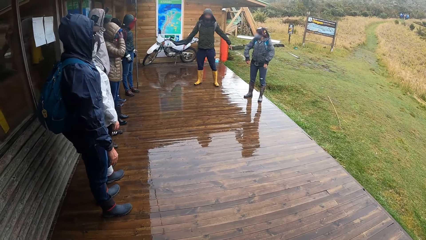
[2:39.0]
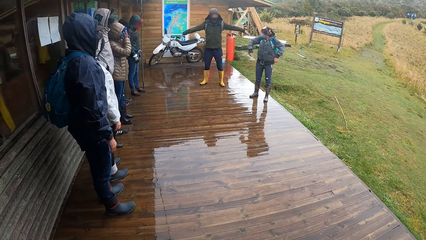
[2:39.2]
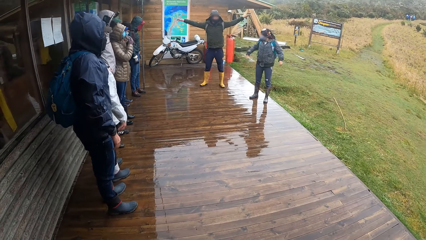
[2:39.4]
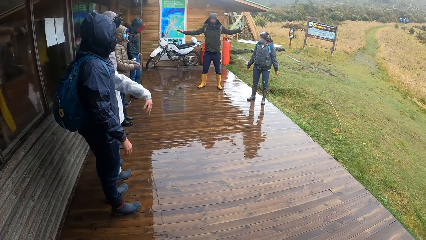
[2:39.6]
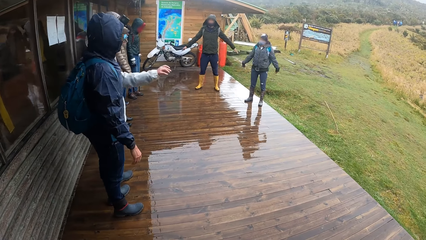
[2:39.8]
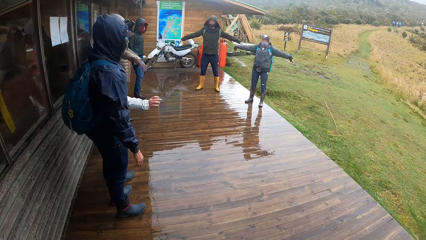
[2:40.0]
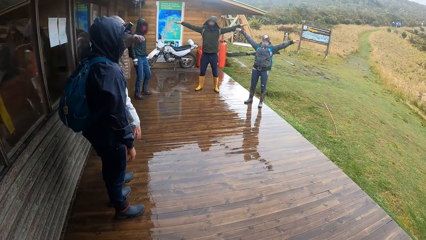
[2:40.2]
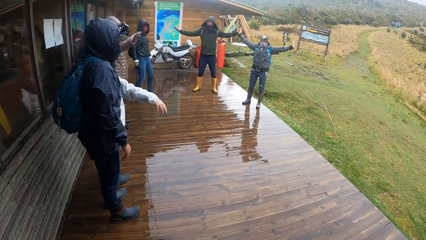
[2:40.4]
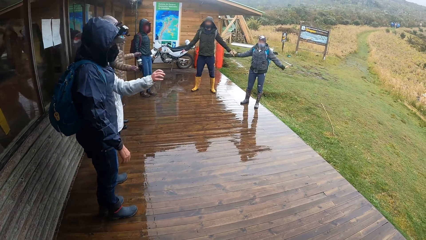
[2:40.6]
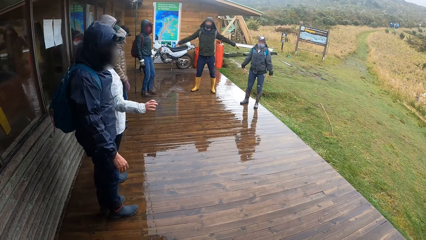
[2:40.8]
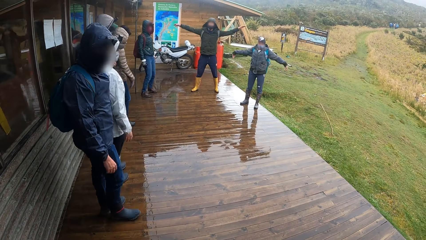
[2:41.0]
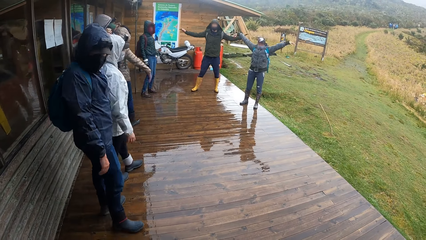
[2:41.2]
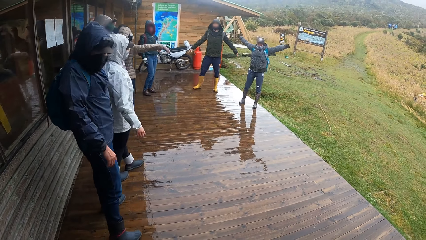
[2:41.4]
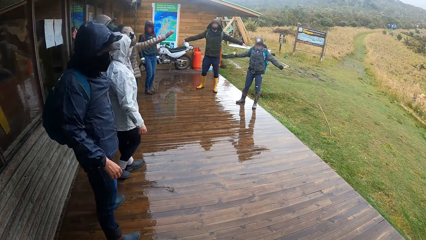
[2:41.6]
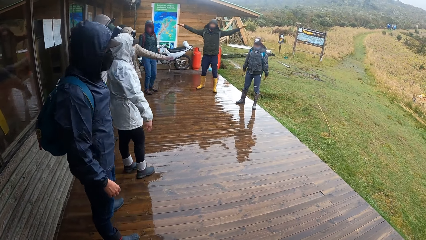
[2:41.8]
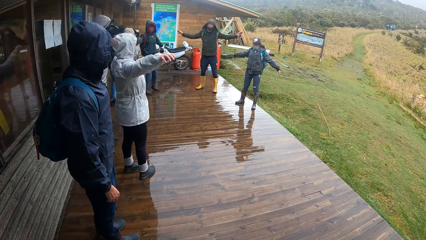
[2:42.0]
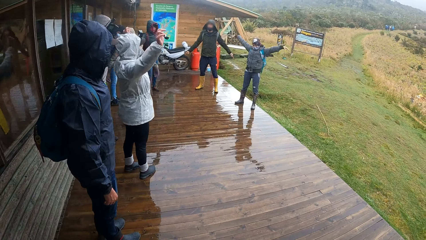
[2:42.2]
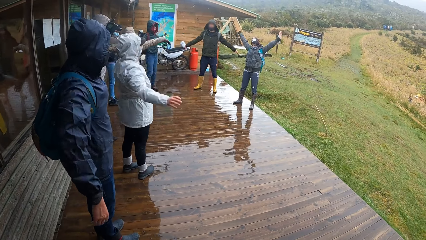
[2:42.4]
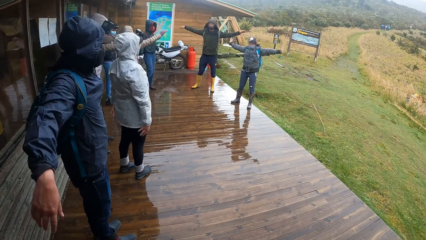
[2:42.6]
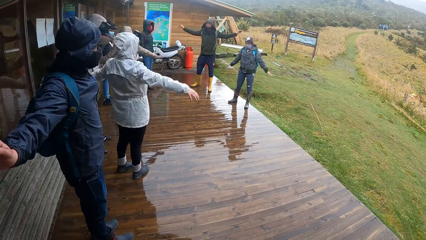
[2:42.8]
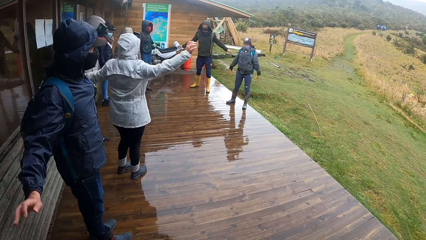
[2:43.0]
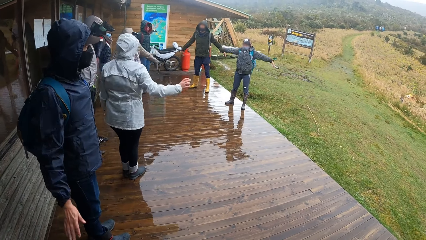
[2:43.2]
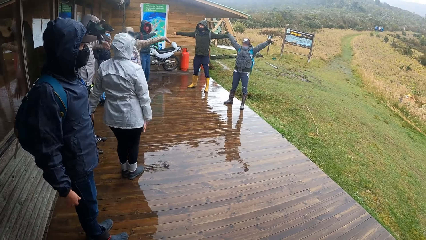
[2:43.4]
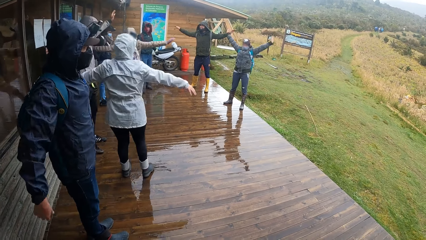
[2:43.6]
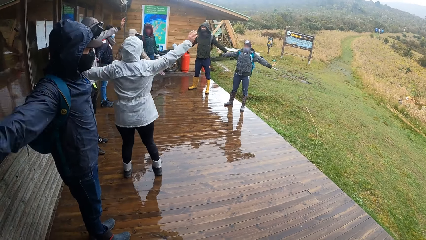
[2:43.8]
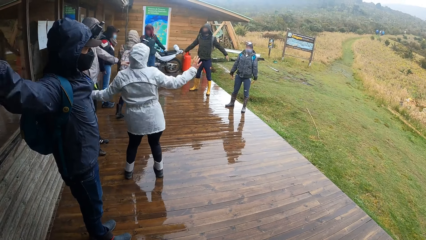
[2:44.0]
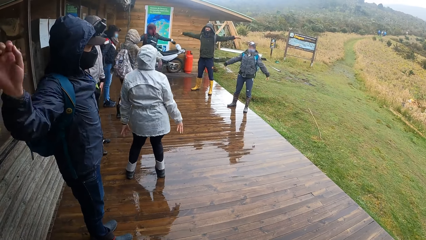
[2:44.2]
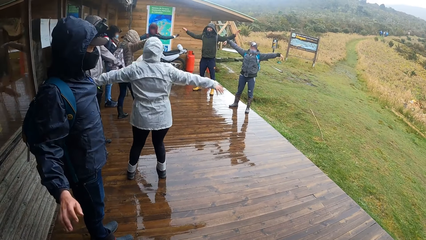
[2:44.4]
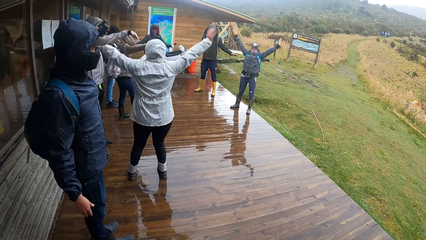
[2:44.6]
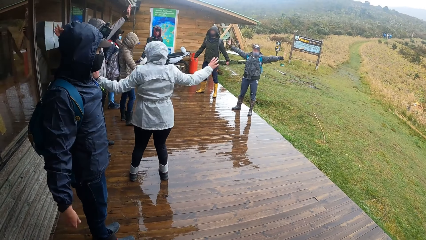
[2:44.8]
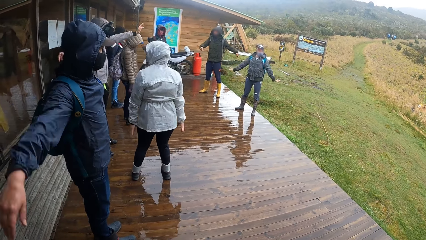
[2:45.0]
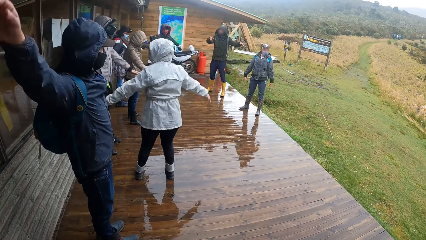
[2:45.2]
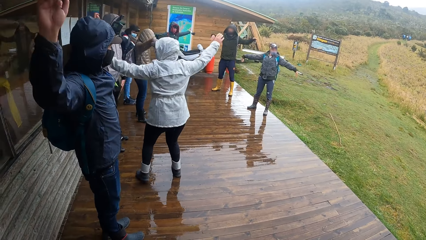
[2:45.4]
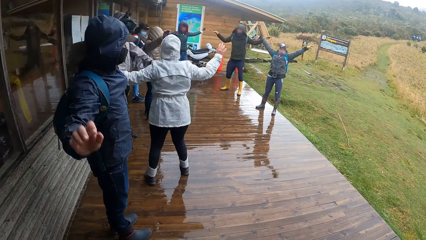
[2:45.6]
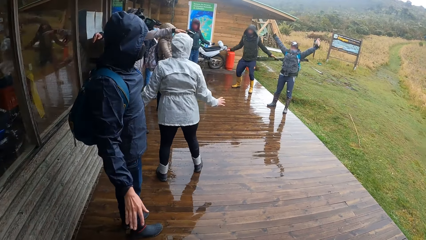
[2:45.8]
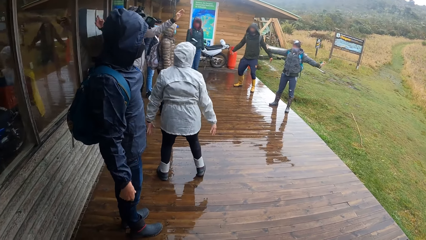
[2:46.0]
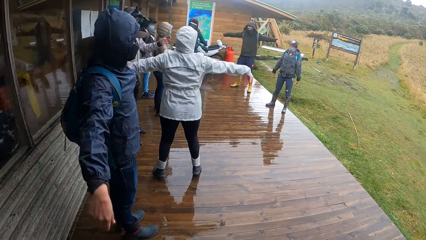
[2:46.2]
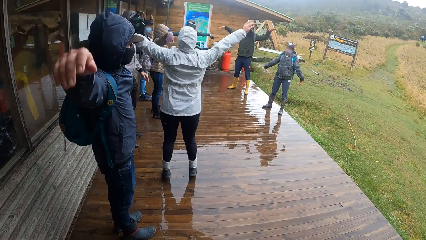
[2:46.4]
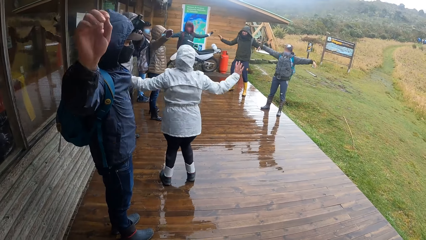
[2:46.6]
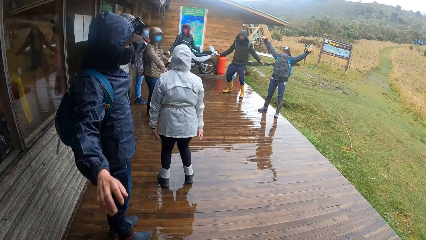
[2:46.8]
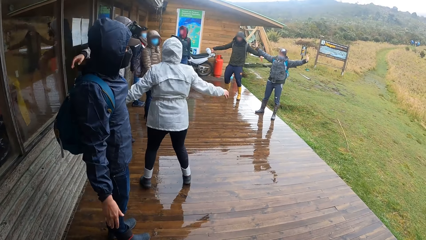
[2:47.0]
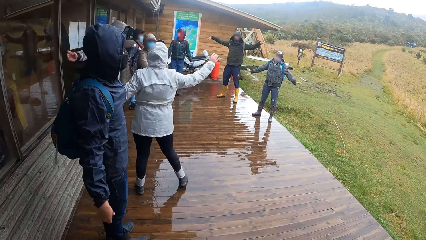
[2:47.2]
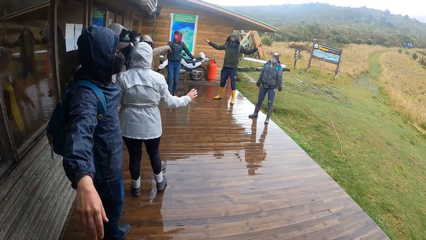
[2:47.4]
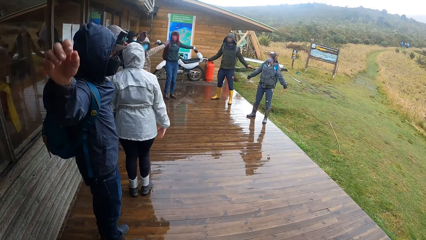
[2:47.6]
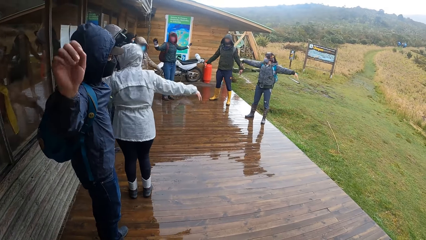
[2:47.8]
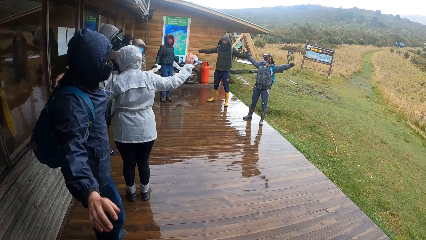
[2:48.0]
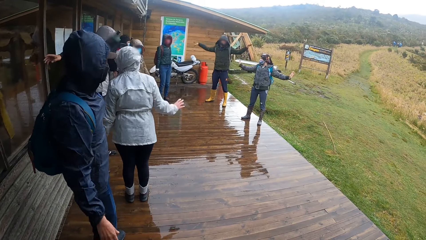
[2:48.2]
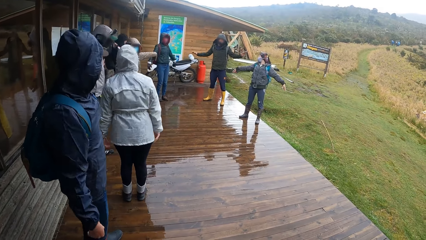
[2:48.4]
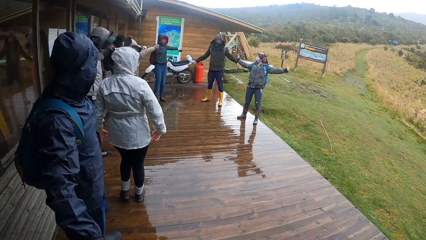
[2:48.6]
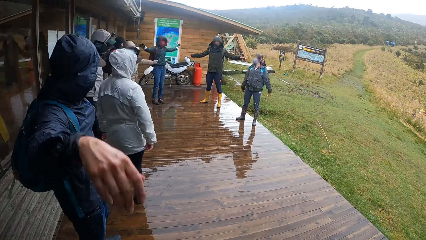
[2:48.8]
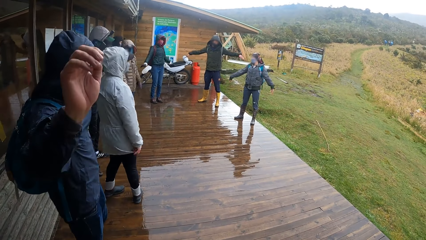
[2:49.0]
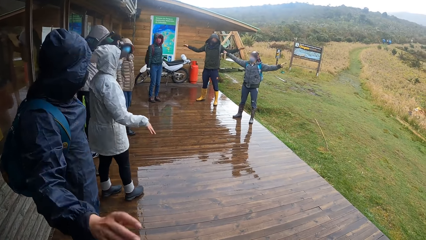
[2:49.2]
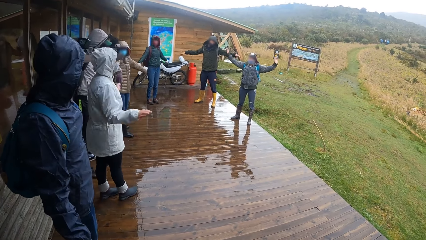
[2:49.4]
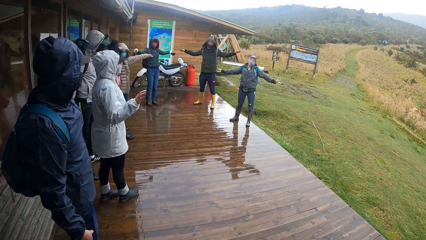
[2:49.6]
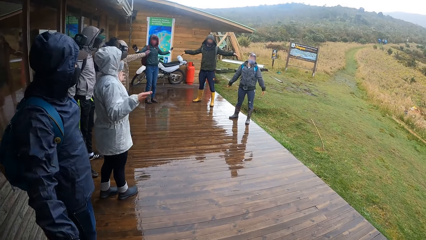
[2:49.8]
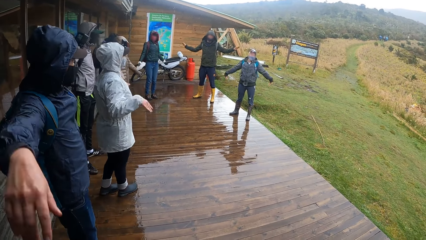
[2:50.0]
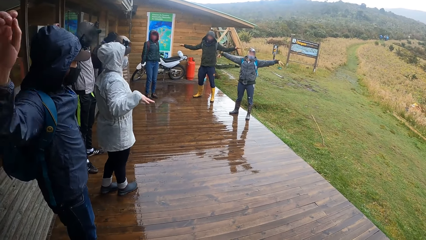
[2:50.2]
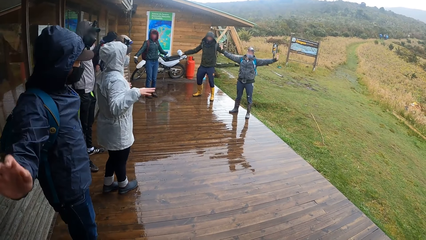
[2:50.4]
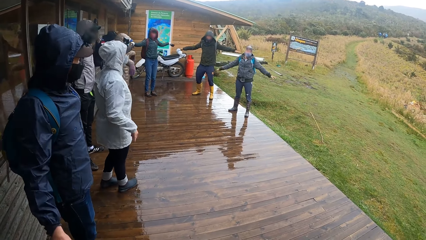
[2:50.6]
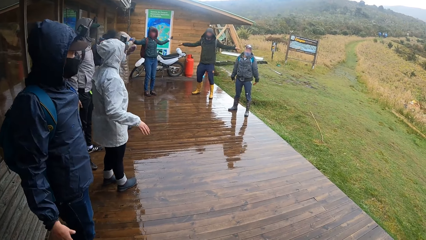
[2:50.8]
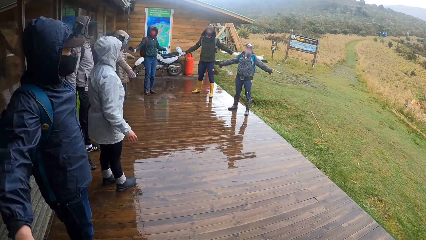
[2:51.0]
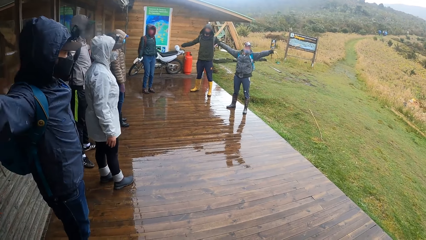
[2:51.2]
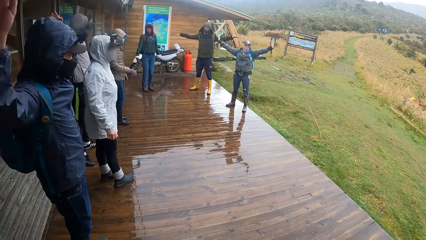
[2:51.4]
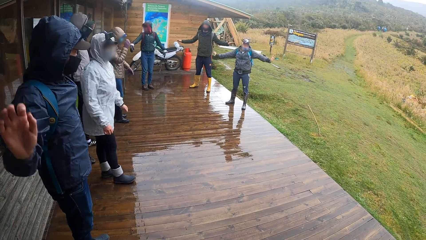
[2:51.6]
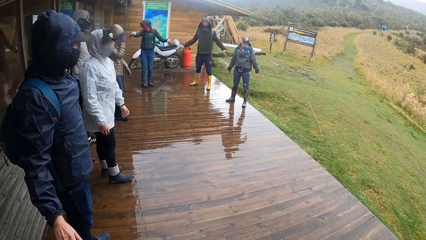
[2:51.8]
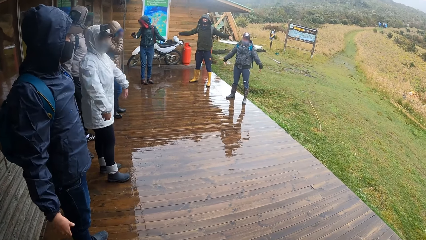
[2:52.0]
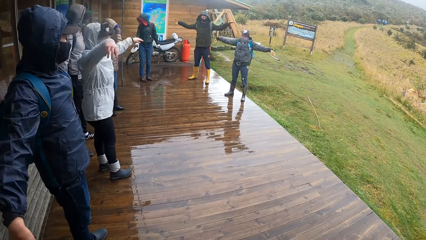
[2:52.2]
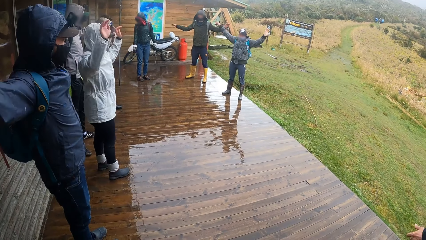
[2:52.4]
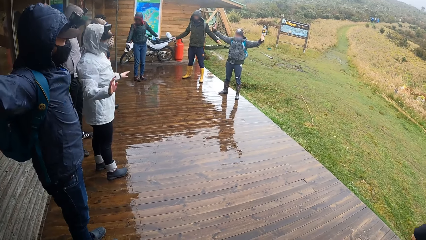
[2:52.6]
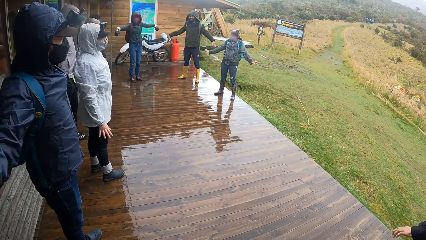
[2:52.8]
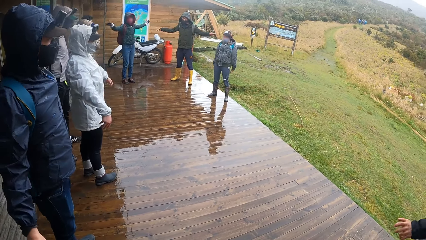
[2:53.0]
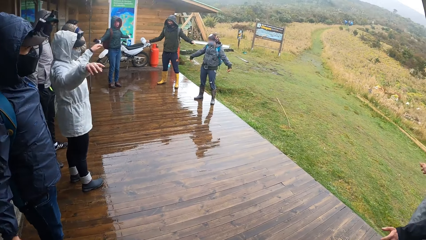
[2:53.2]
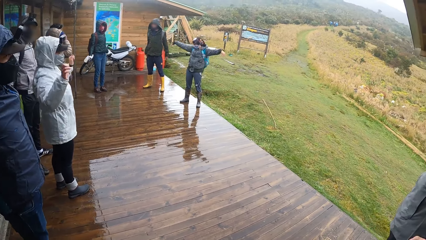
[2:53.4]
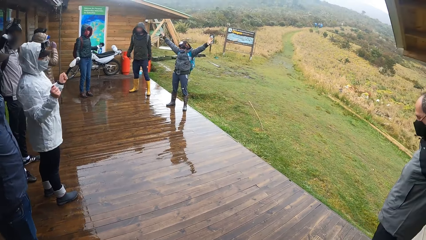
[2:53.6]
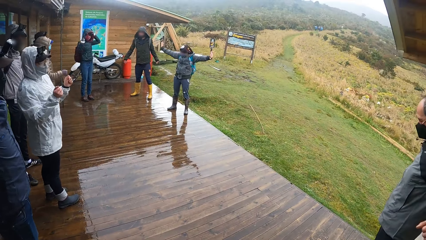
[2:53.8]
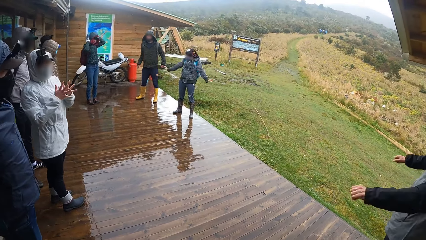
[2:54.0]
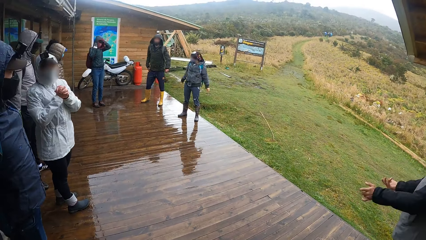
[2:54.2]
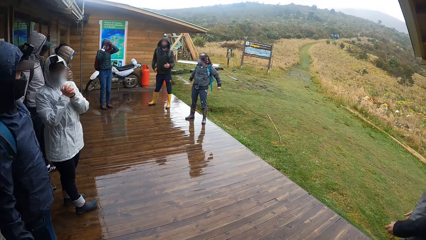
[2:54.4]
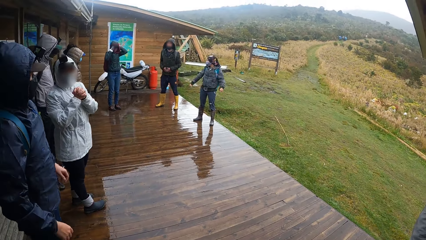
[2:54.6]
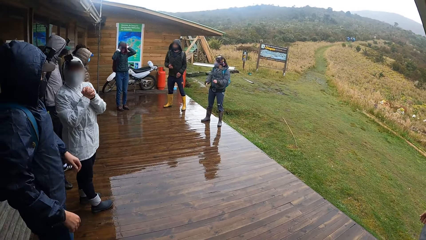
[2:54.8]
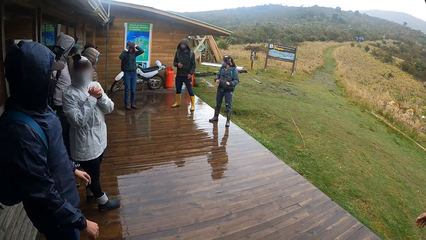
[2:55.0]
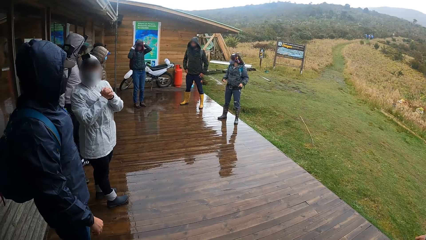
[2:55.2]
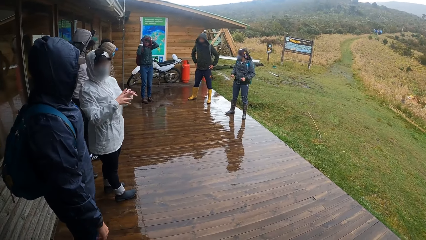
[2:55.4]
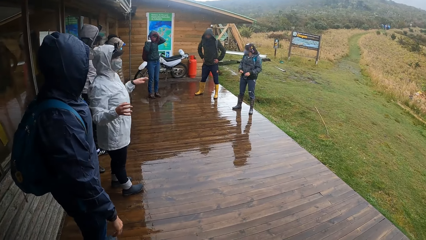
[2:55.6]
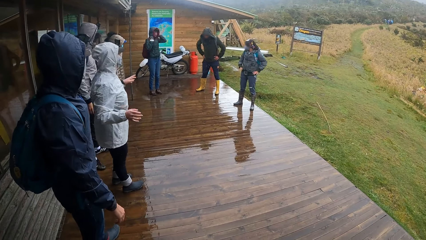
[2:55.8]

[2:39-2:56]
The group of people fling their hands.
